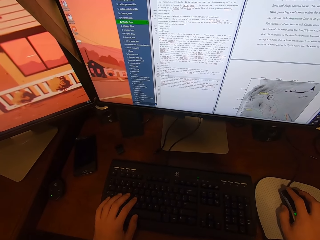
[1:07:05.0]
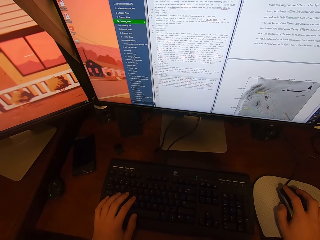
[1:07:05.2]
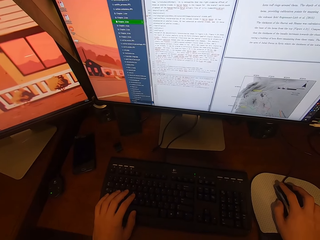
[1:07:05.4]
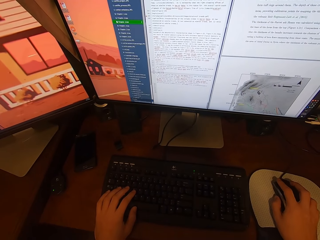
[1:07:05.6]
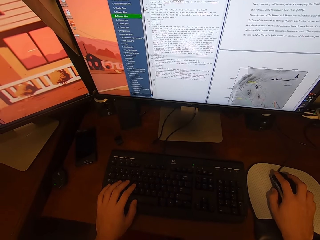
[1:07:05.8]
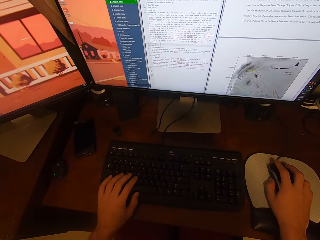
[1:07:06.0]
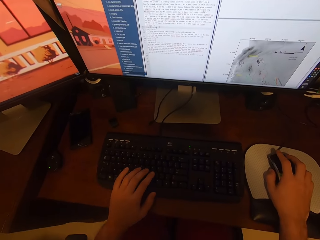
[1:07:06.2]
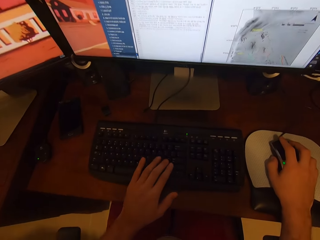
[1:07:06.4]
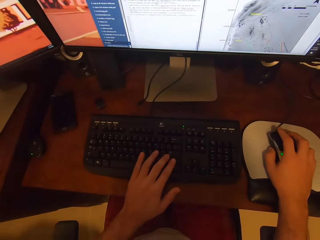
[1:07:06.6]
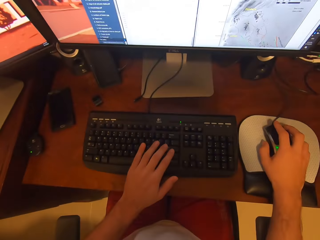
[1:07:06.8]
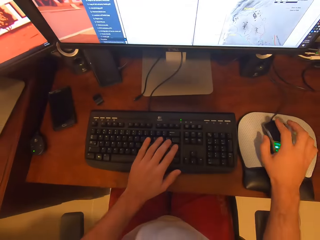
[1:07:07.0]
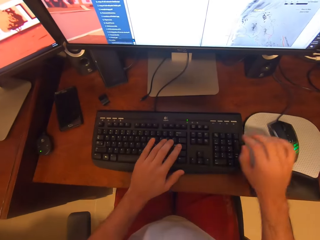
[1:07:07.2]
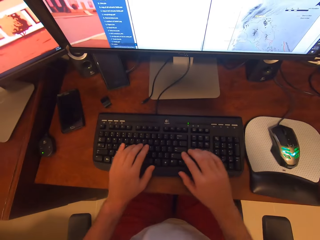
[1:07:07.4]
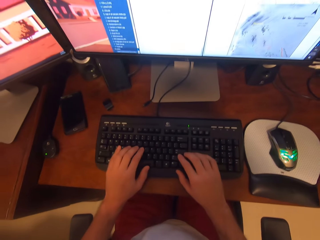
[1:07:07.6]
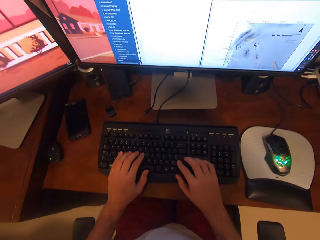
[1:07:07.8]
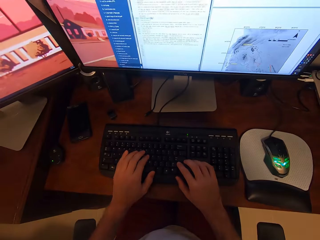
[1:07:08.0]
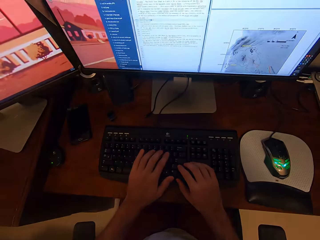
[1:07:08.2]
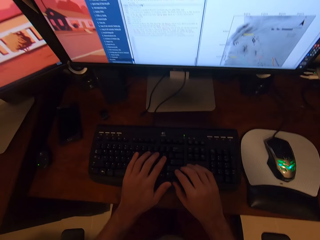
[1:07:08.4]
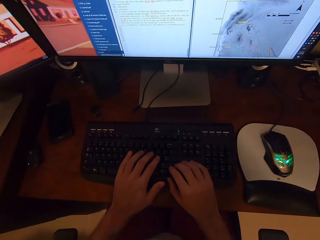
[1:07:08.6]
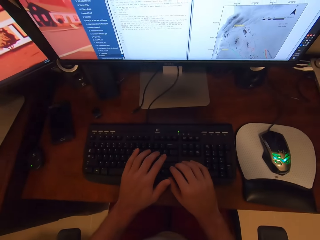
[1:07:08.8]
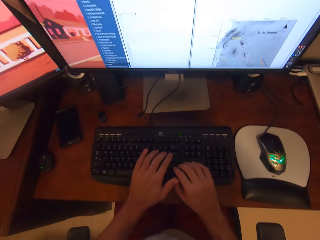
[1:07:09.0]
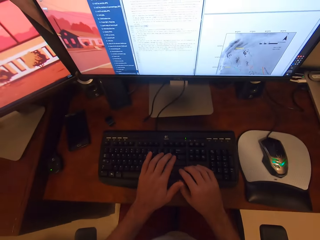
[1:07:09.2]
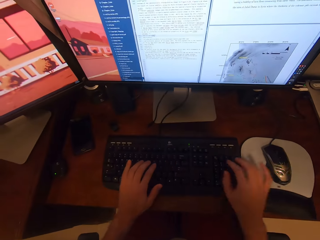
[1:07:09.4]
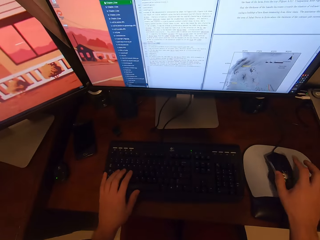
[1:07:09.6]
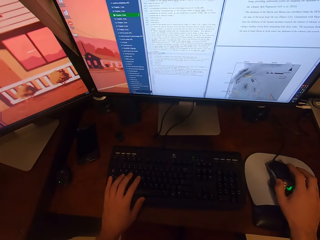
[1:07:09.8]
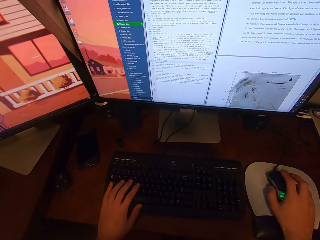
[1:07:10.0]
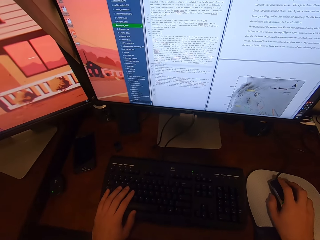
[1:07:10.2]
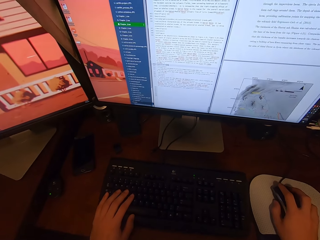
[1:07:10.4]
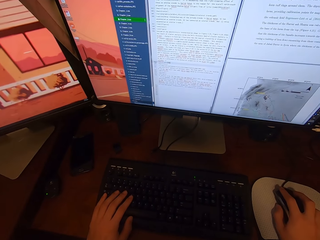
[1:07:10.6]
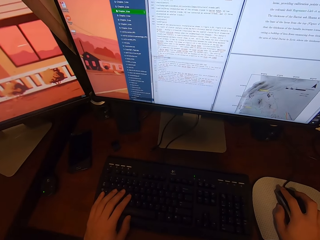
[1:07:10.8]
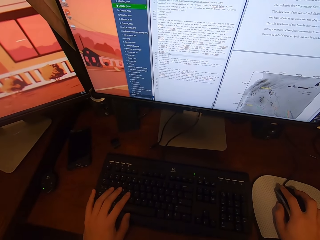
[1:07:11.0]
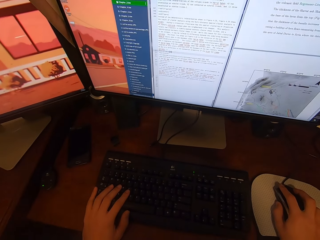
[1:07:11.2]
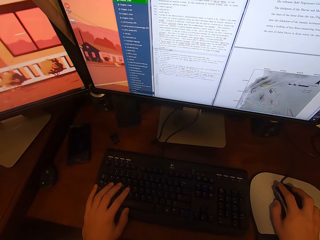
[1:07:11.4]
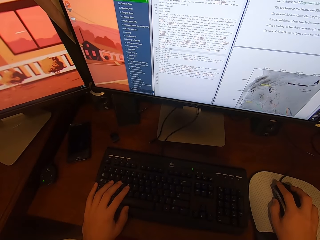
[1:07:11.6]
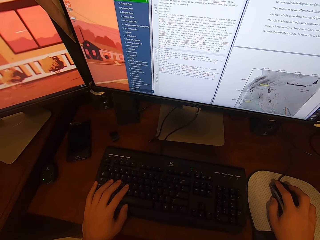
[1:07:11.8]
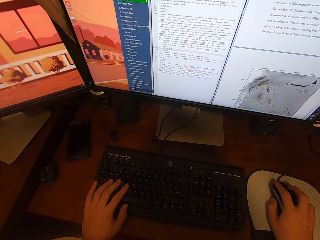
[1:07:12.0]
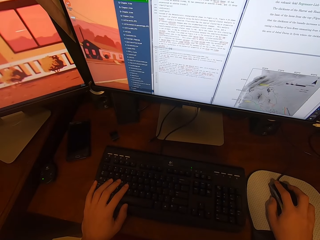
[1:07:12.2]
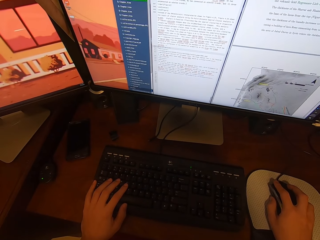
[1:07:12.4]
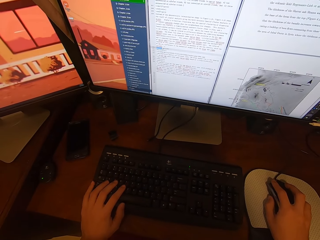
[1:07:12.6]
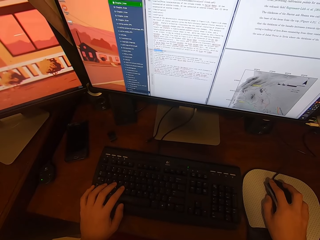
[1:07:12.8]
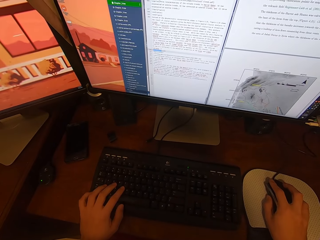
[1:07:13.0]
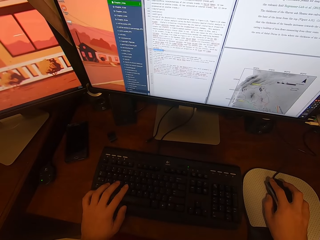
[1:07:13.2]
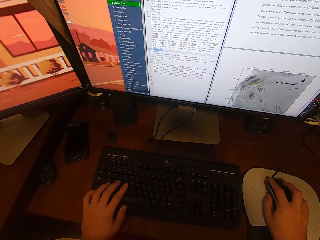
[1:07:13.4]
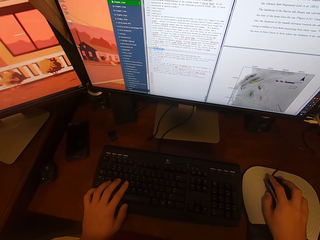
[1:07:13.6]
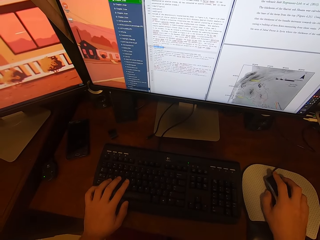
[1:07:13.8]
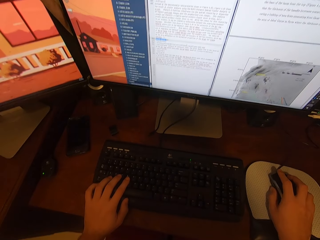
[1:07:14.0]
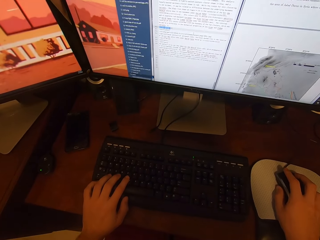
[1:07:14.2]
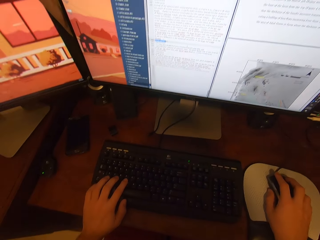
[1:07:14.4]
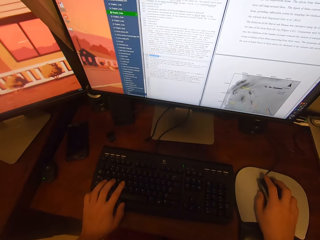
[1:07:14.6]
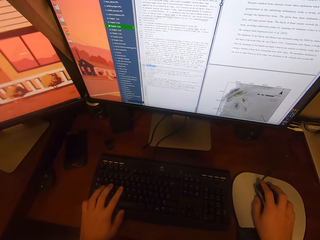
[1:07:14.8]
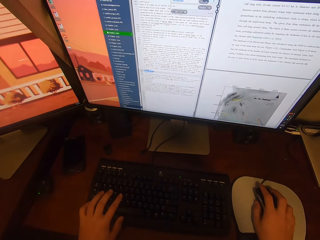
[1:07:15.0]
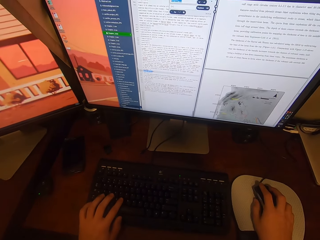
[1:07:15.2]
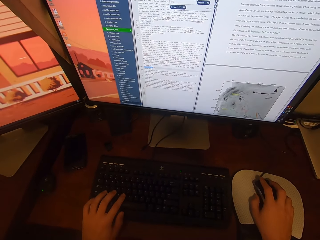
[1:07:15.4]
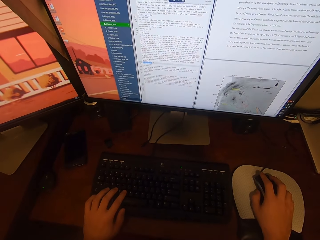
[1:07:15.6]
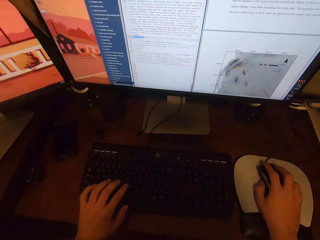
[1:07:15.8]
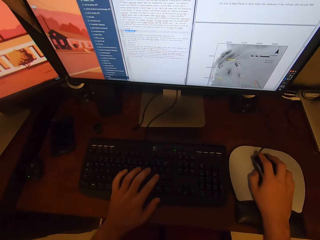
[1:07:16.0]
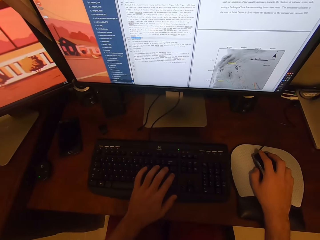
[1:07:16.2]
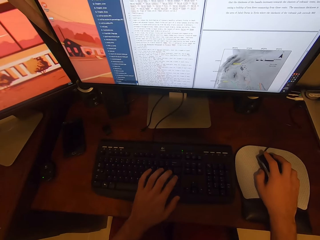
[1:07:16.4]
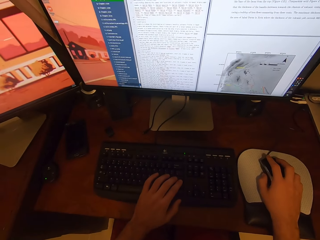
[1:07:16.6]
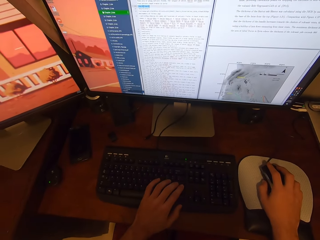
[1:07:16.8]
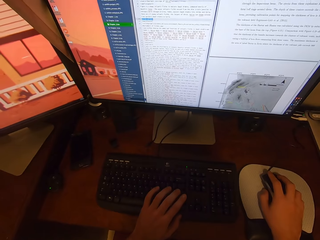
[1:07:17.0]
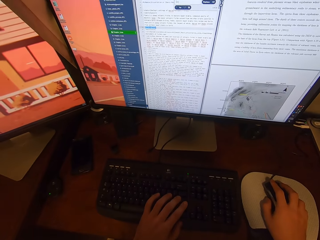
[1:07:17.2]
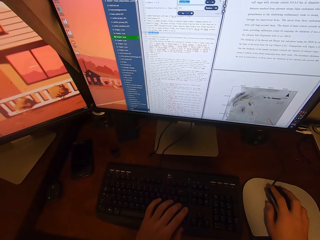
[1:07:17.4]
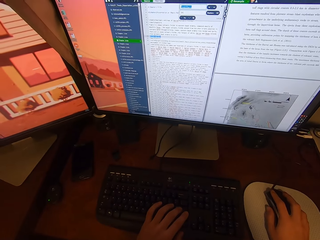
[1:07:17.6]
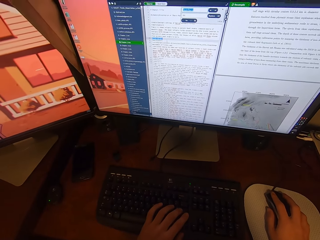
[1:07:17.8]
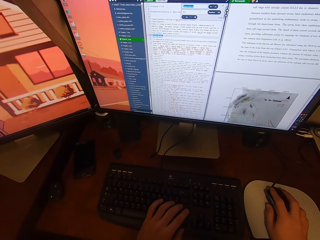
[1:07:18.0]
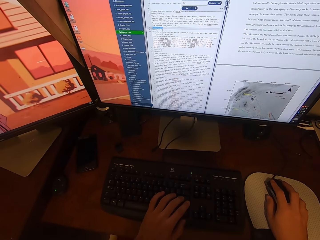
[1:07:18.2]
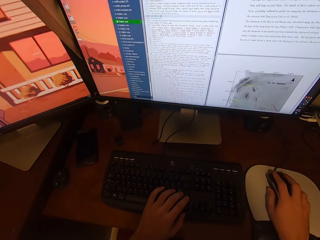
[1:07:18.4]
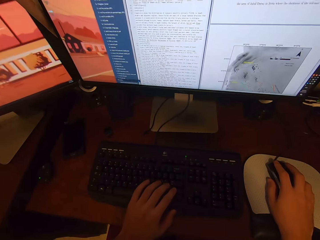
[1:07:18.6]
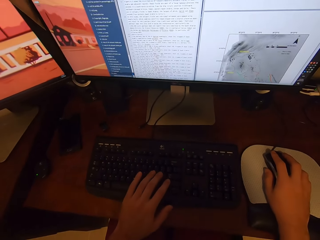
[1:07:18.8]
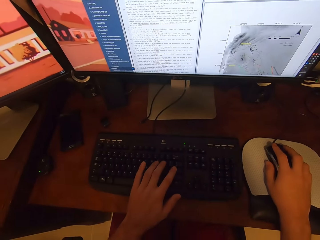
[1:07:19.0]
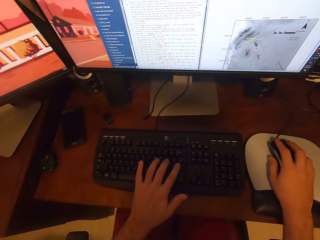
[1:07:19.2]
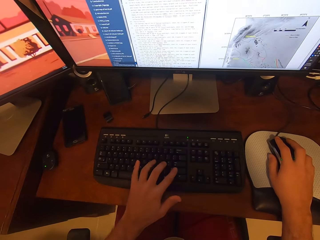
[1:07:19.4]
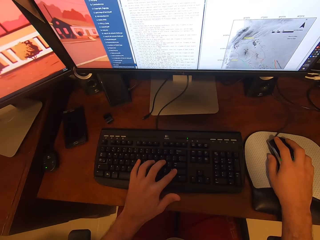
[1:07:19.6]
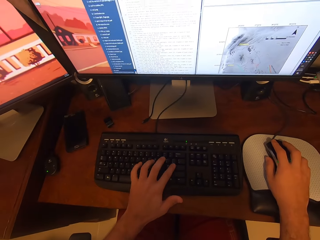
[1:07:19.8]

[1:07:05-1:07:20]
The camera wearer looks at the screen. He lifts his right hand from the mouse. He touches the keyboard with his right hand. He types on the keyboard's buttons. He lifts his right hand from the keyboard. He holds the mouse. He touches the mouse with his right hand. He clicks the mouse. He types on the keyboard's buttons.

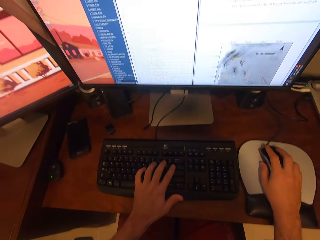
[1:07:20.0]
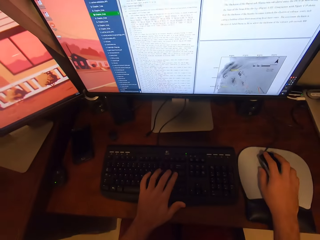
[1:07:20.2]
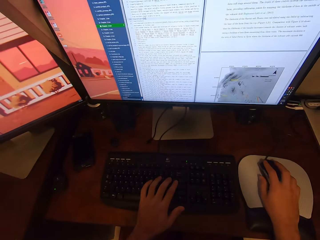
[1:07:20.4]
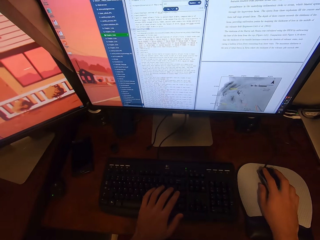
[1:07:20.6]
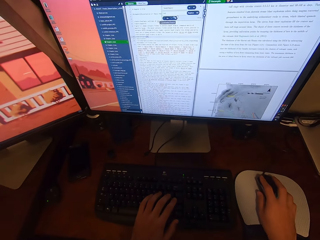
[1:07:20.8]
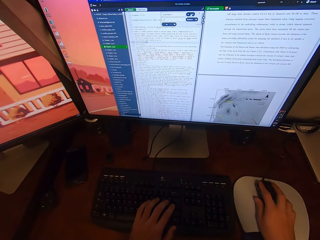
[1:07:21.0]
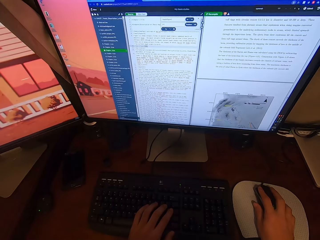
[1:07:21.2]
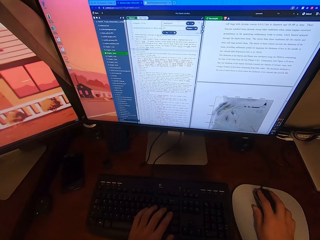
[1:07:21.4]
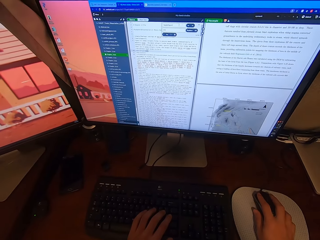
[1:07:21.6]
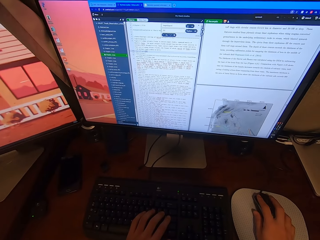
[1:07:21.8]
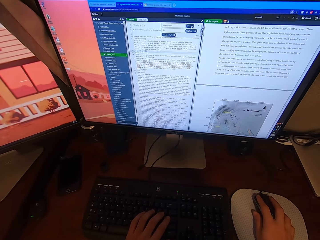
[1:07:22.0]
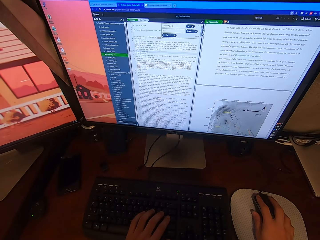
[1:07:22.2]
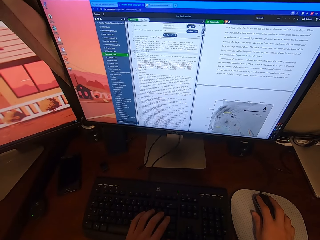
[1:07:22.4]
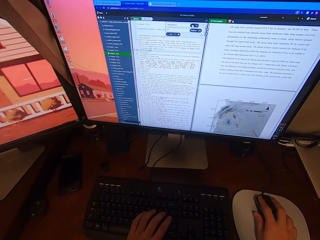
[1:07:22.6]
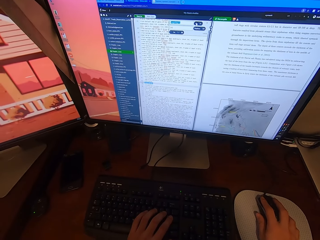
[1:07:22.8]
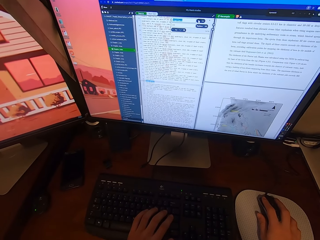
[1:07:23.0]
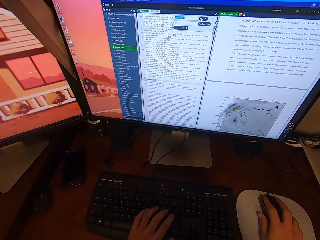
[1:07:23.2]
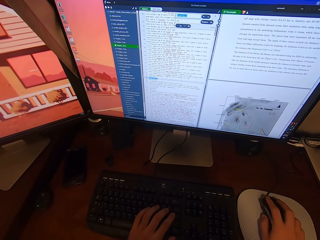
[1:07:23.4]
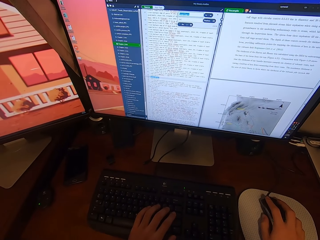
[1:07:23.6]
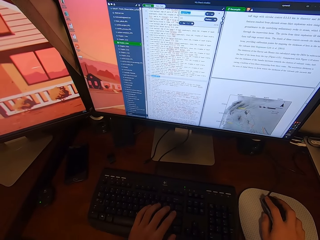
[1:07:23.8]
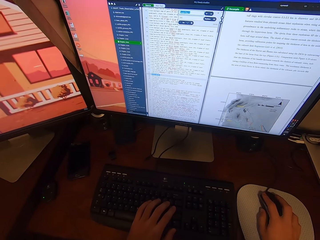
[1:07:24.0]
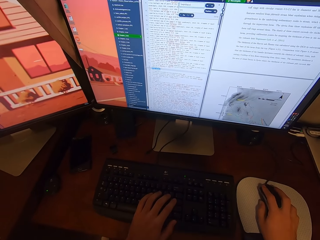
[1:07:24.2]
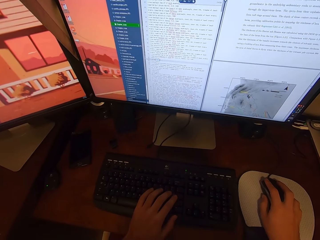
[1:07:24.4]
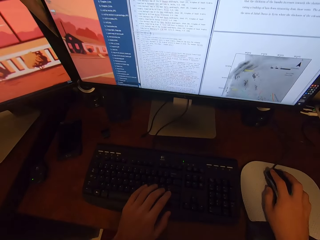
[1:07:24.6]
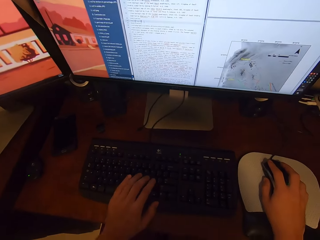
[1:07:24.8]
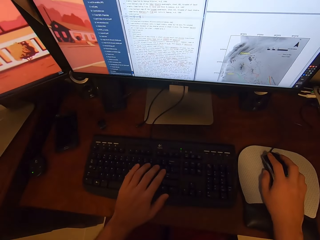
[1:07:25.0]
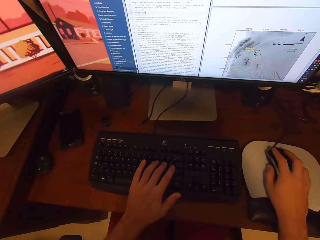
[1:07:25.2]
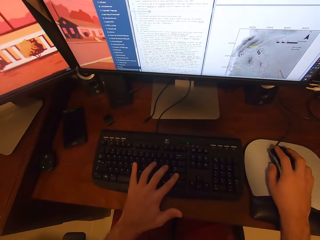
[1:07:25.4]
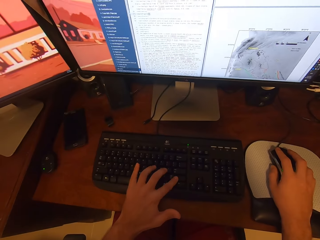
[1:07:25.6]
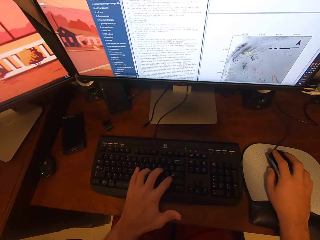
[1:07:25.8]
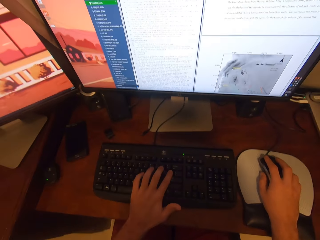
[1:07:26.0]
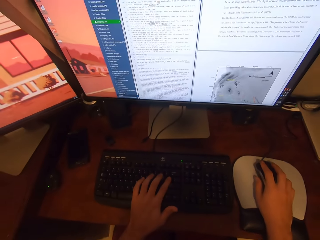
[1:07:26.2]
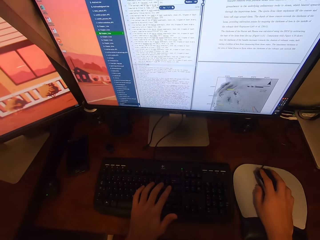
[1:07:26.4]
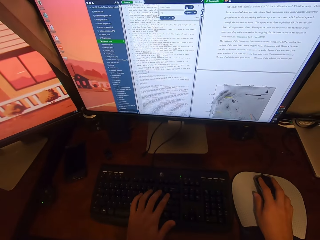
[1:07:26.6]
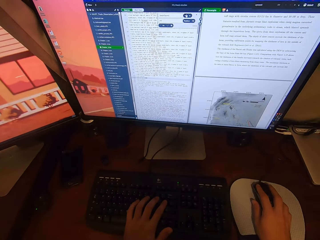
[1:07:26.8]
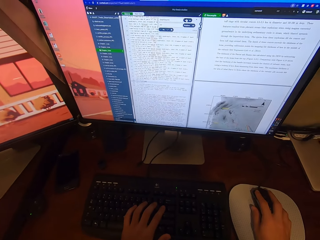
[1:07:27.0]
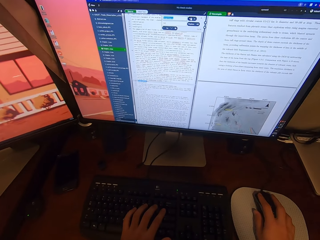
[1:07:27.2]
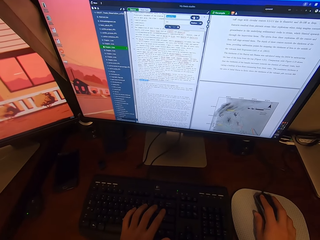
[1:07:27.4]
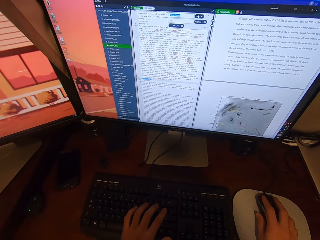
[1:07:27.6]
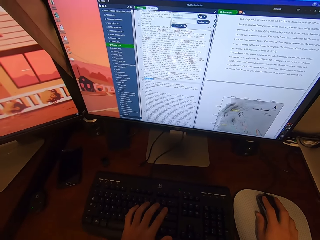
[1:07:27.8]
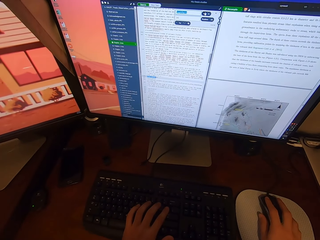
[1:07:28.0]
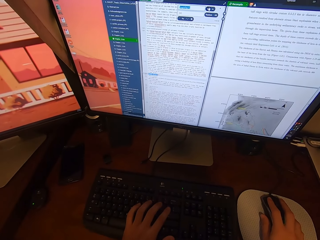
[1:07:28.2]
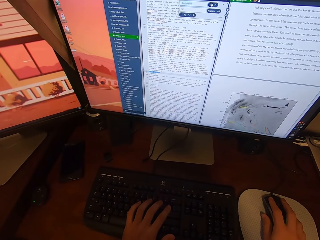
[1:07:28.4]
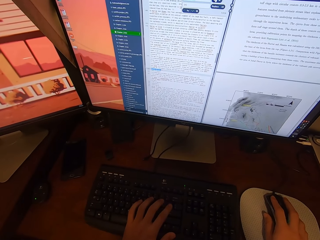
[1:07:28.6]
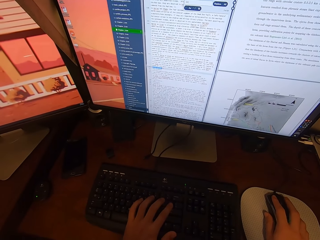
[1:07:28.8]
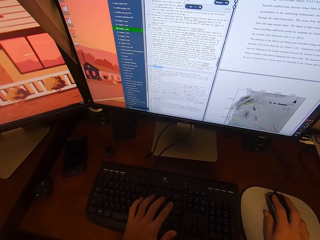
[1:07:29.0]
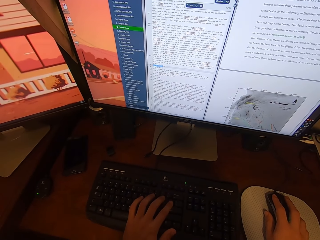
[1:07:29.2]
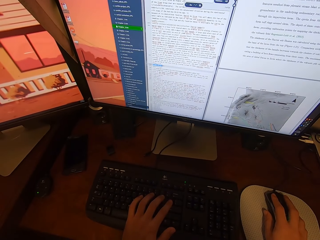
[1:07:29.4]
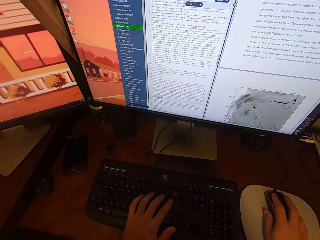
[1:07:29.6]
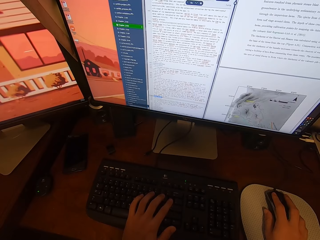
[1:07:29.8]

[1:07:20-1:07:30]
The camera wearer clicks the mouse.
